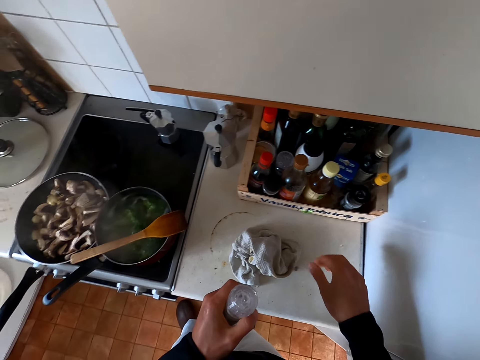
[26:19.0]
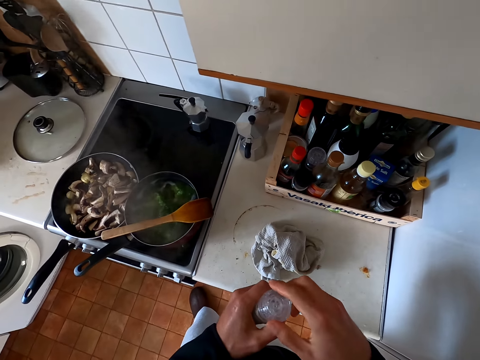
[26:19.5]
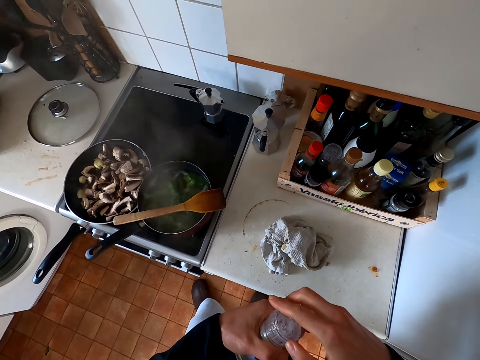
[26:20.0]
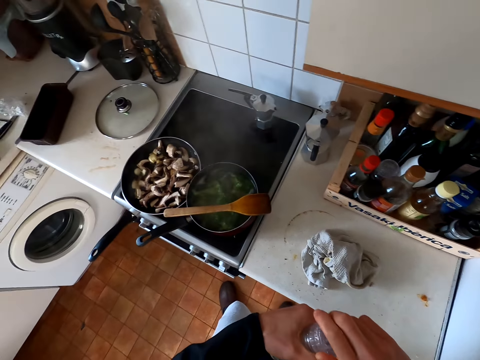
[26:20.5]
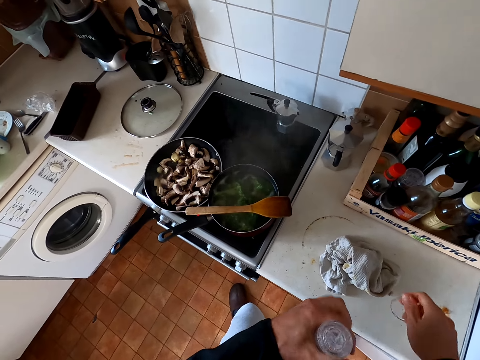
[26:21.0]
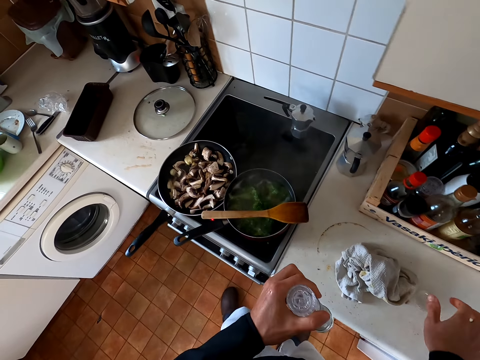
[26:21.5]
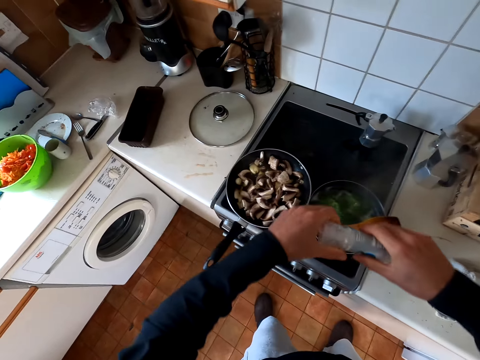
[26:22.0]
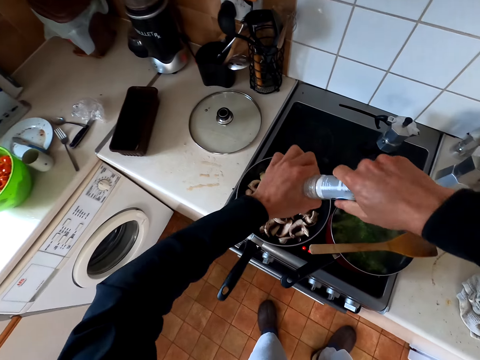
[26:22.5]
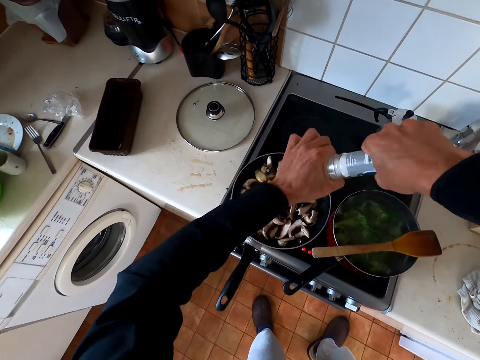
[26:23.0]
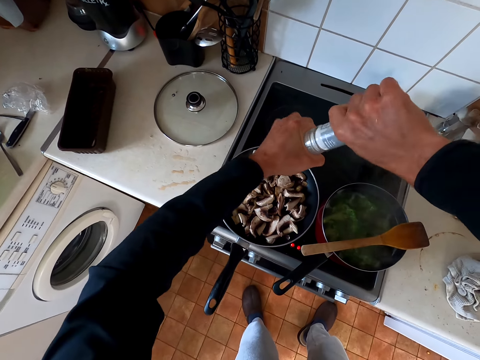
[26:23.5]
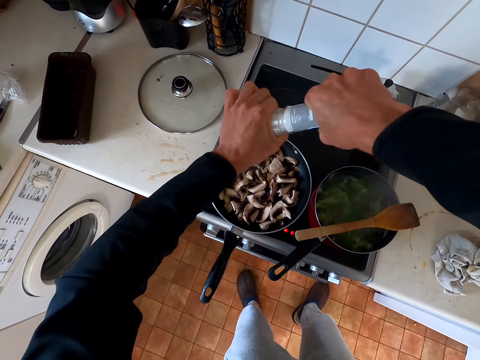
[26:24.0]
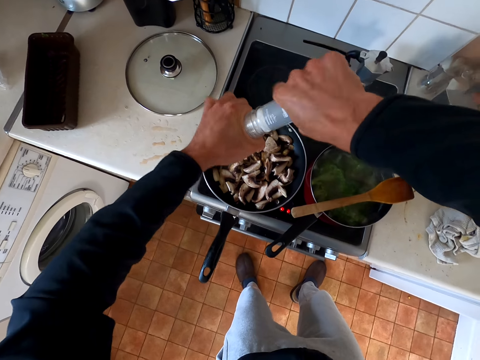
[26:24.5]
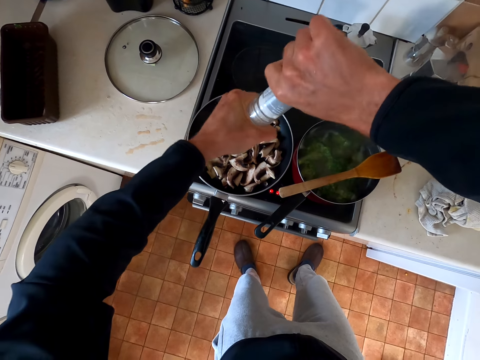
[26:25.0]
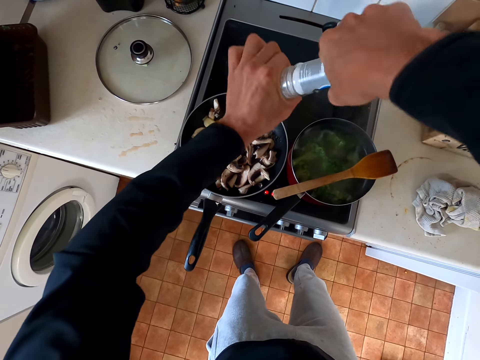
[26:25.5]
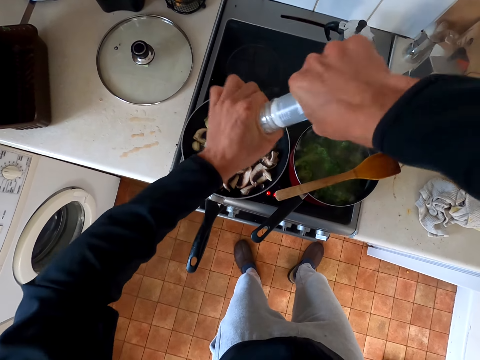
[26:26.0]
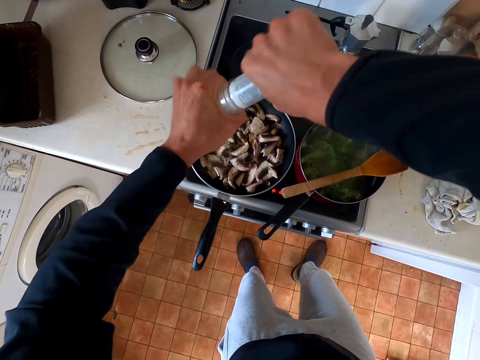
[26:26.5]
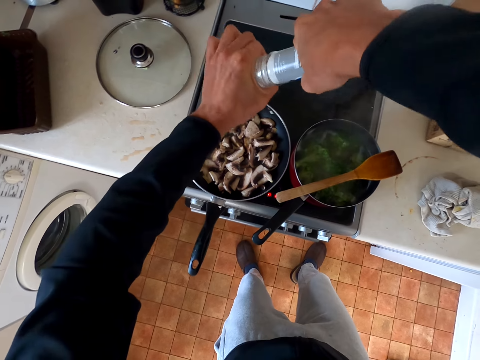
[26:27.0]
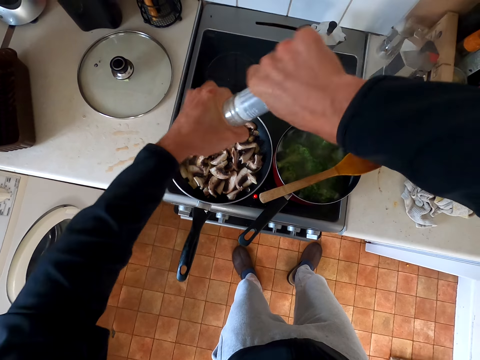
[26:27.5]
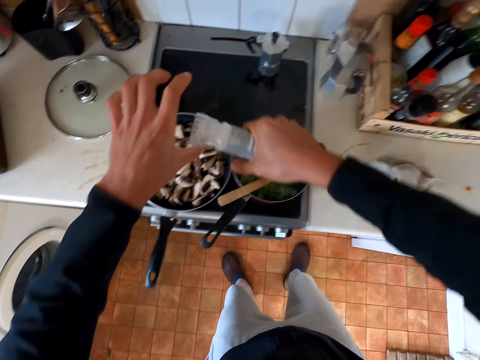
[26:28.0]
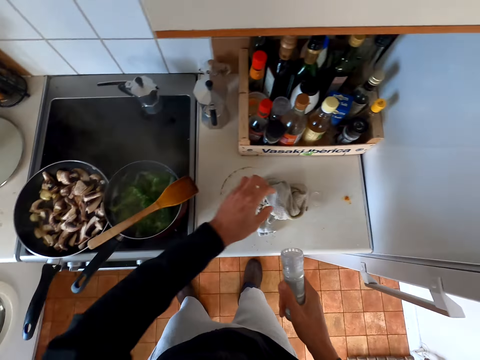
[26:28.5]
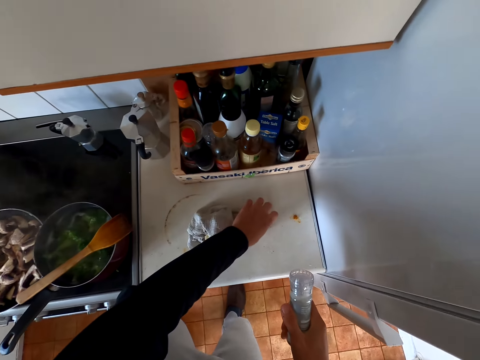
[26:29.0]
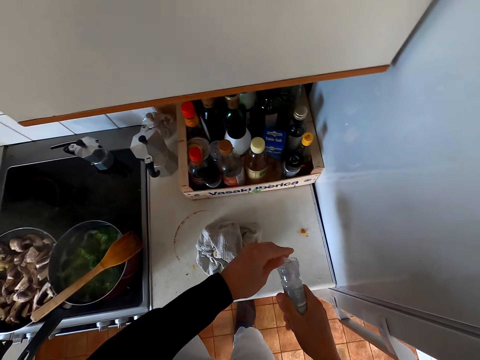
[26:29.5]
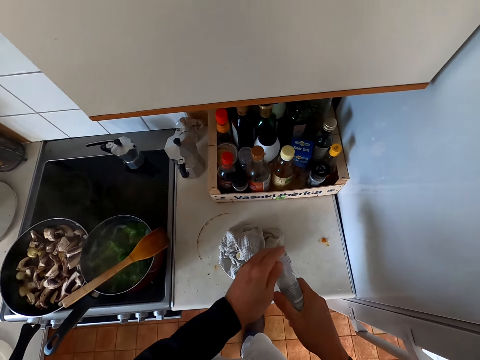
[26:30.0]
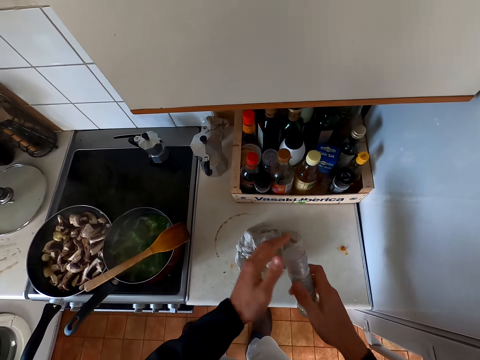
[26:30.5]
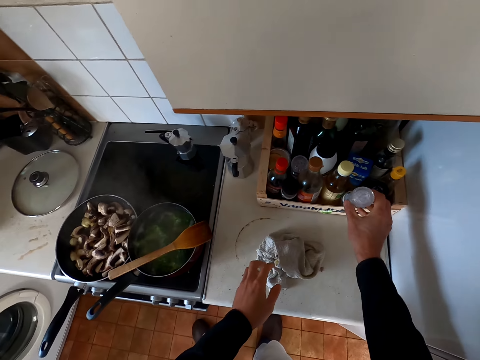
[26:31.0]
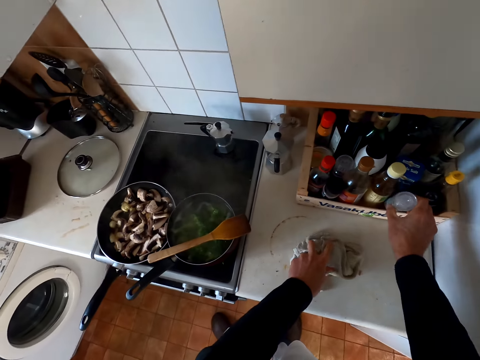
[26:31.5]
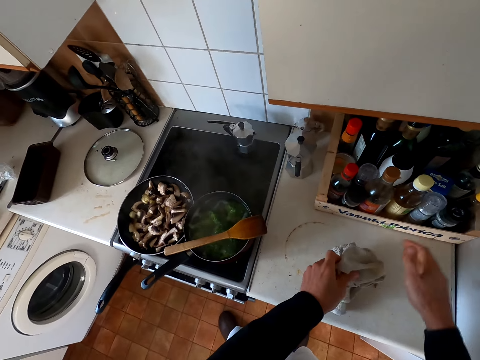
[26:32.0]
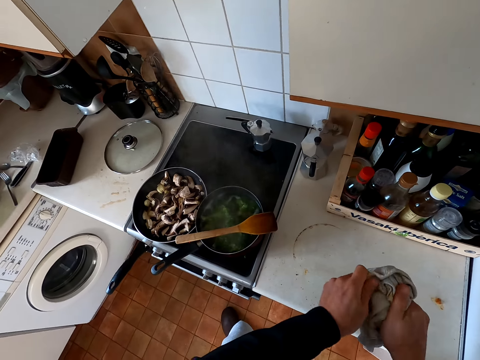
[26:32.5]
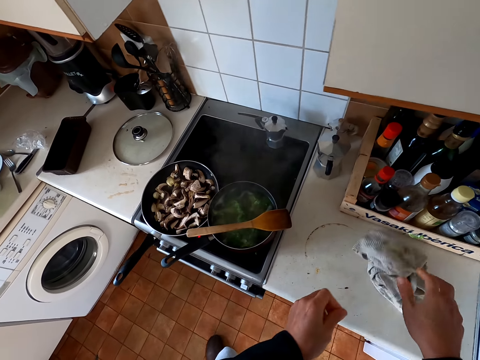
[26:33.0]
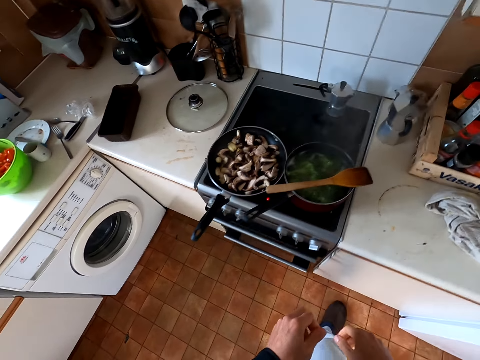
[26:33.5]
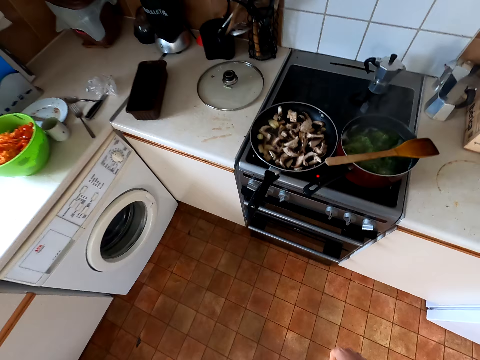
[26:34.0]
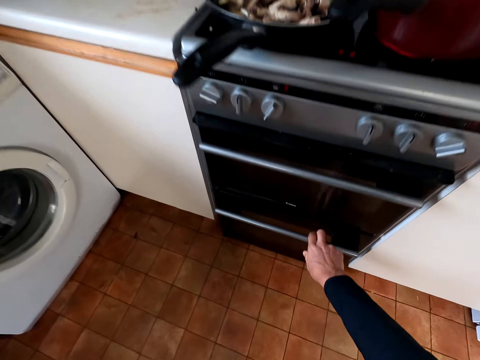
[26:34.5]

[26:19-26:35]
The camera wearer opens the bottle. They put the lid down. They add some salt in the mushrooms. They pick the lid. They close the bottle. They put the salt back in the shelf. They pick the hand towel. They wipe the hands. They put the hand towel down.

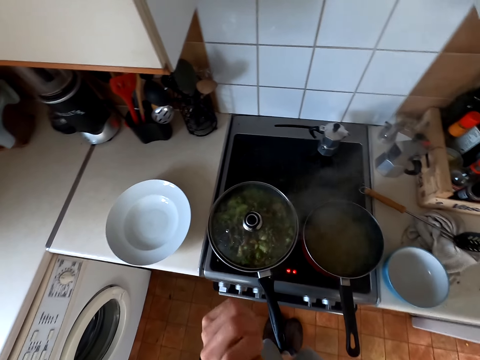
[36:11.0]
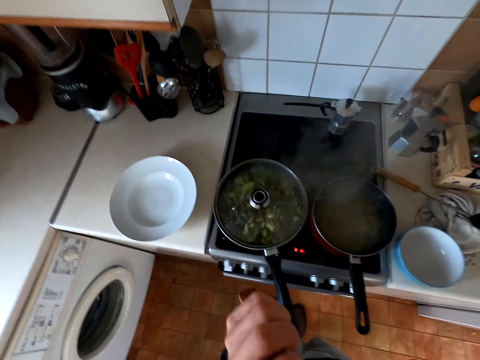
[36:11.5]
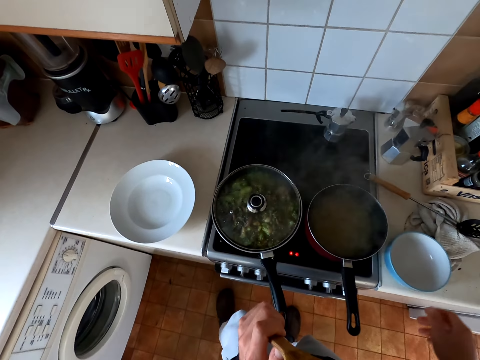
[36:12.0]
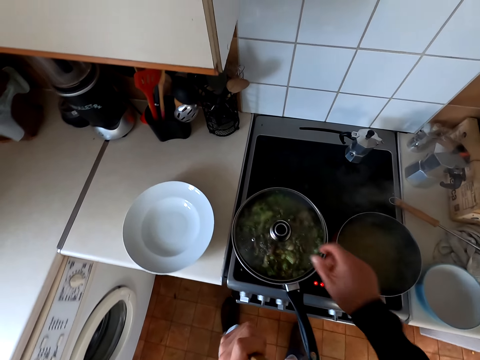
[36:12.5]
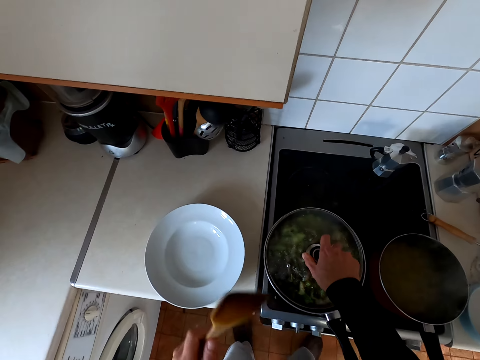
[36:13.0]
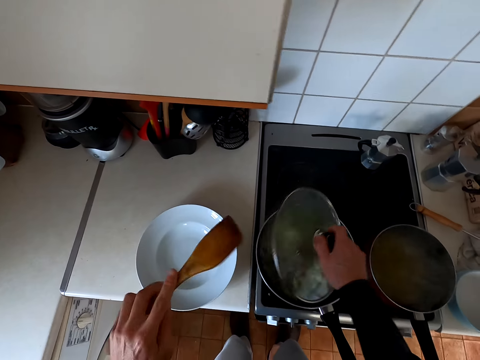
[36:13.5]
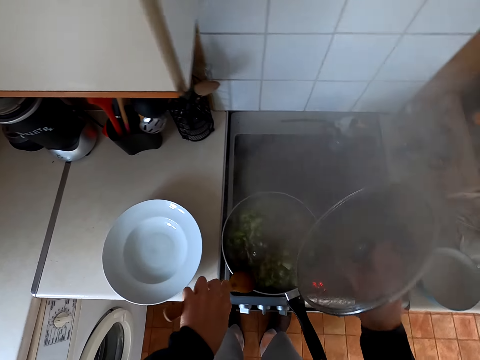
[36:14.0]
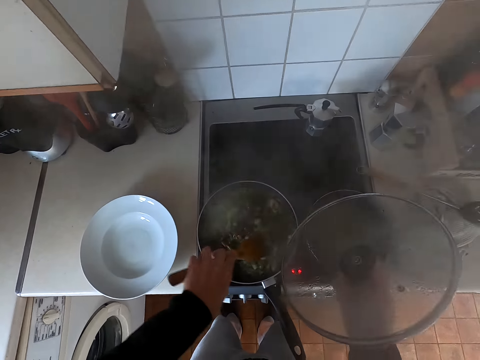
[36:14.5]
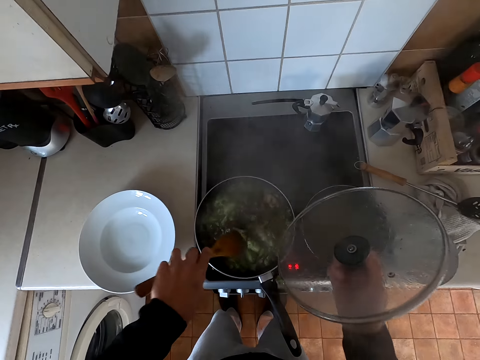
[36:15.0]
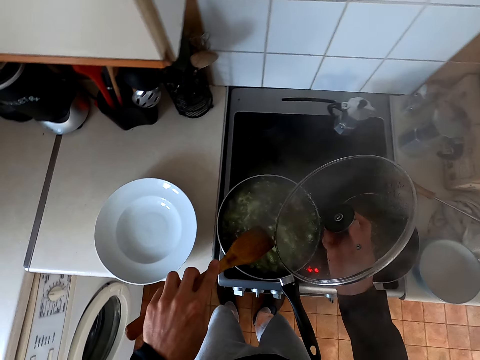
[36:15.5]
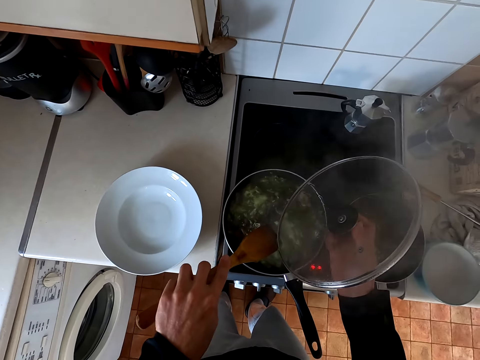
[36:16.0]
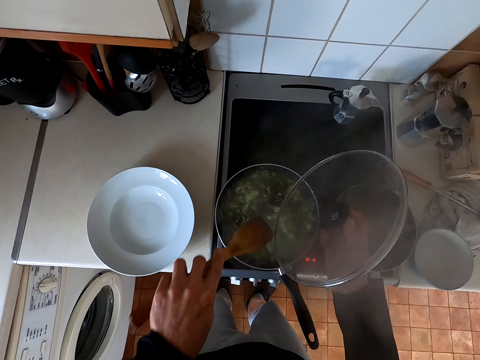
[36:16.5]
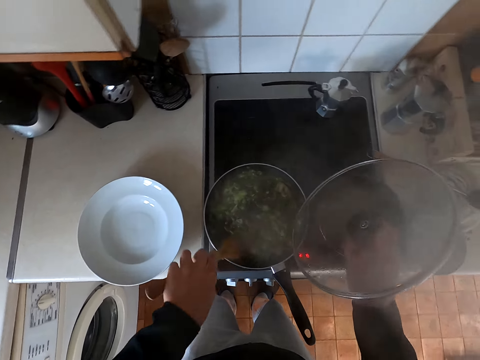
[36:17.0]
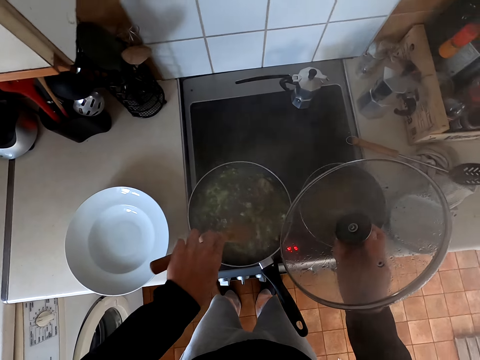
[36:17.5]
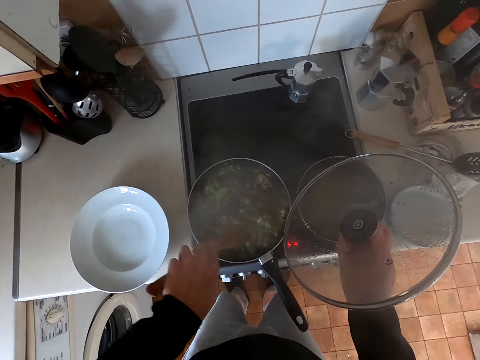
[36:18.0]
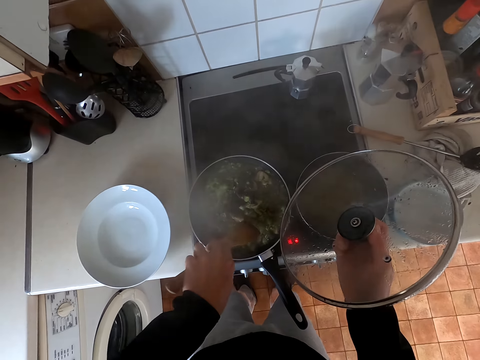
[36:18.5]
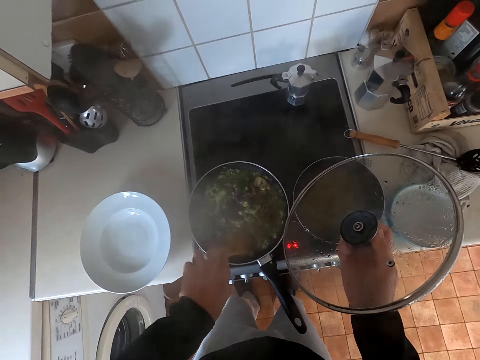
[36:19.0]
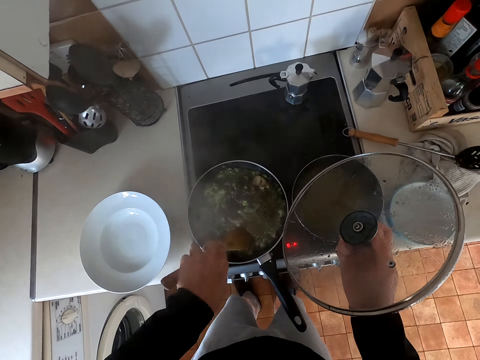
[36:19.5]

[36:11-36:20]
The camera wearer holds the spoon. They open the lid from the veggies. They stir the veggies with the cooking spoon.

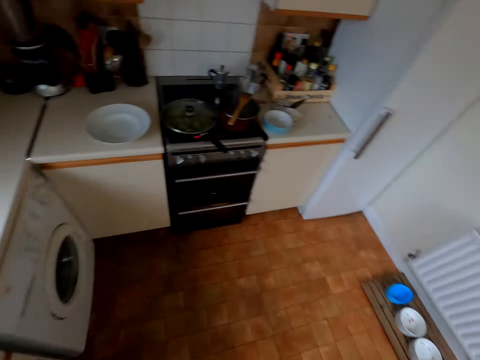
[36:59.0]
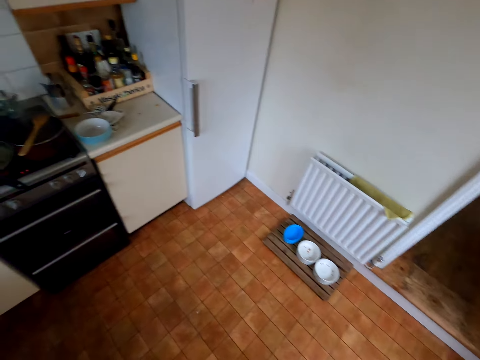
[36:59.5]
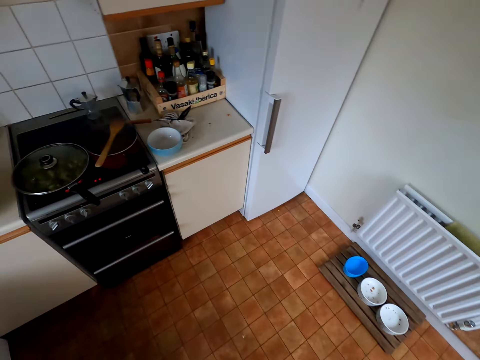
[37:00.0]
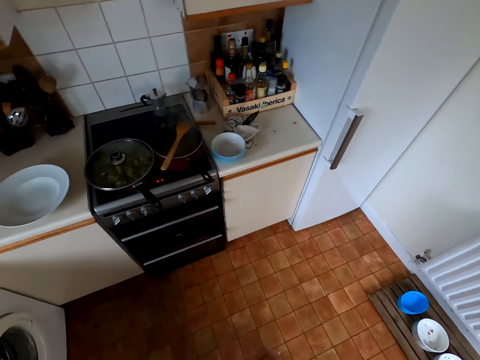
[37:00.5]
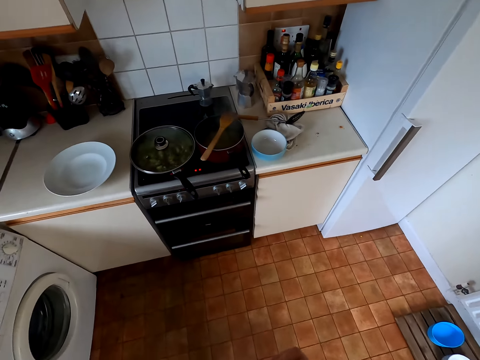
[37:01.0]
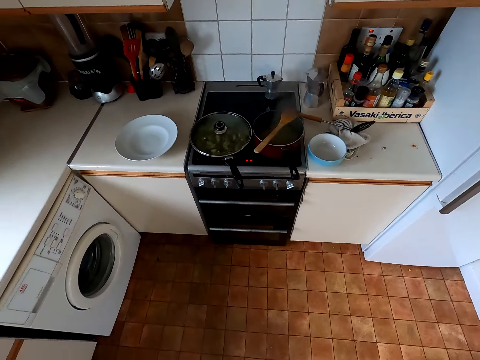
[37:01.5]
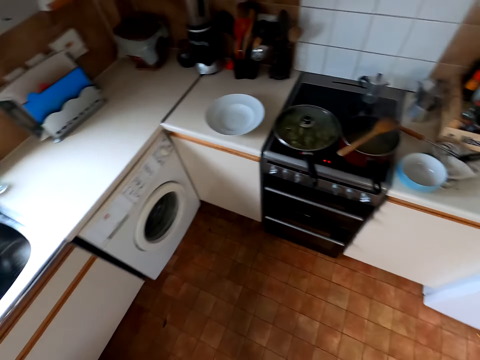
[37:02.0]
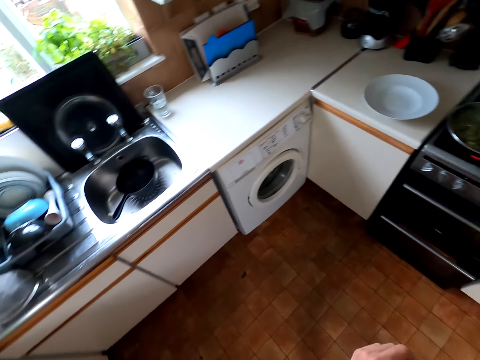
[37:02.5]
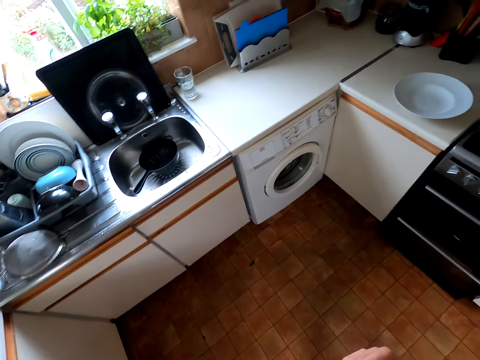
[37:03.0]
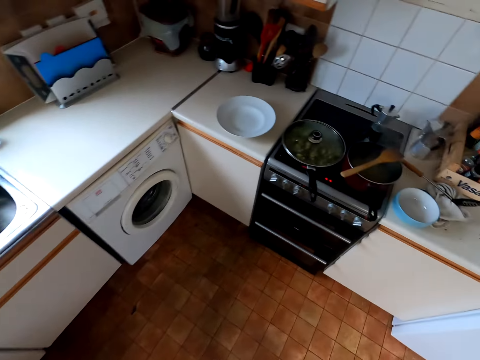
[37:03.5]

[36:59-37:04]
The camera wearer looks around the kitchen.
